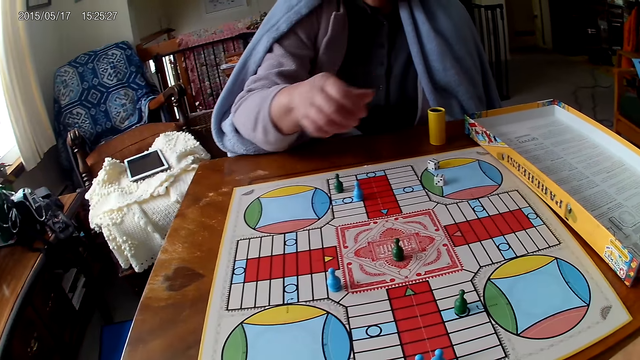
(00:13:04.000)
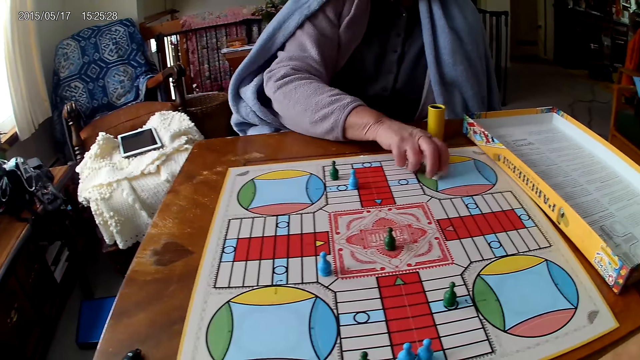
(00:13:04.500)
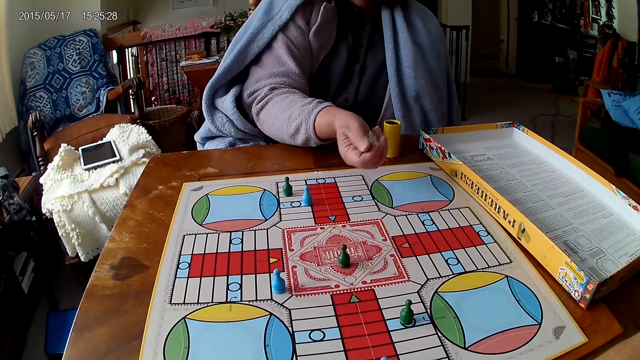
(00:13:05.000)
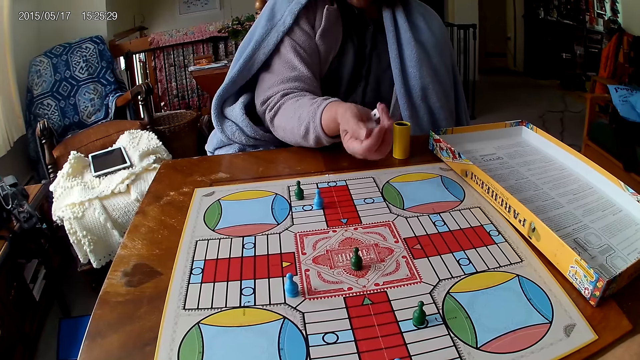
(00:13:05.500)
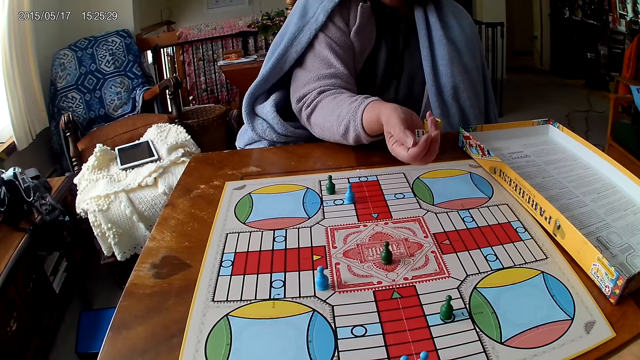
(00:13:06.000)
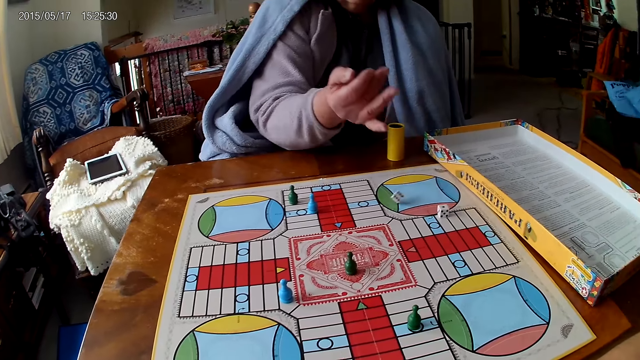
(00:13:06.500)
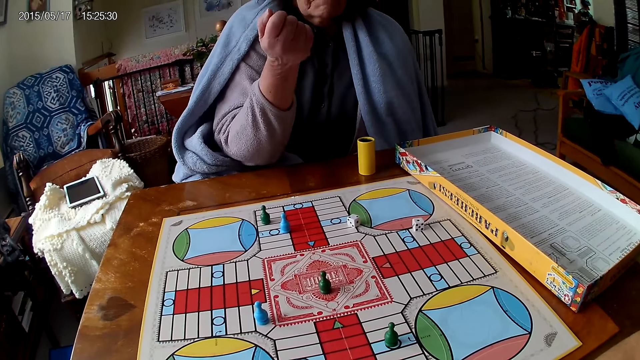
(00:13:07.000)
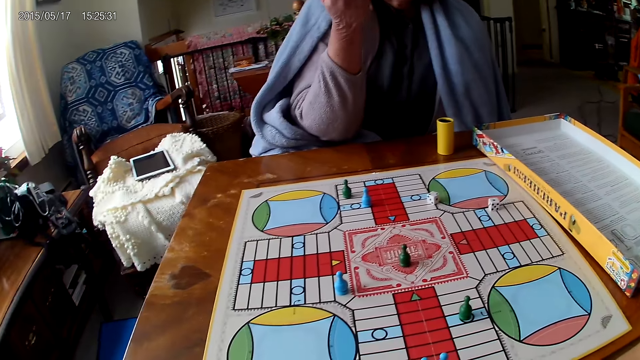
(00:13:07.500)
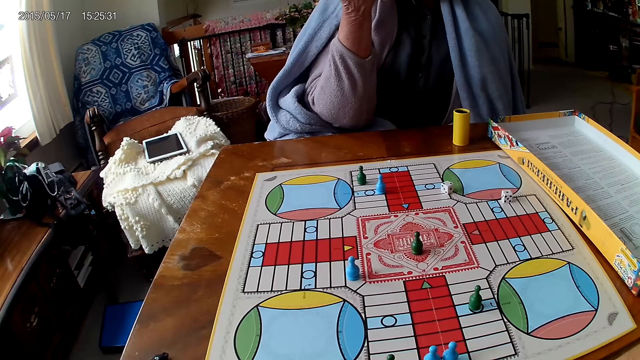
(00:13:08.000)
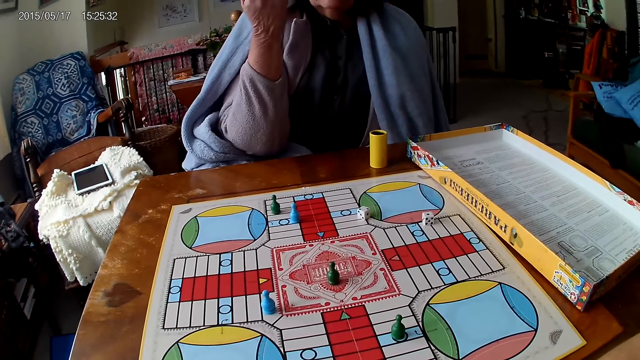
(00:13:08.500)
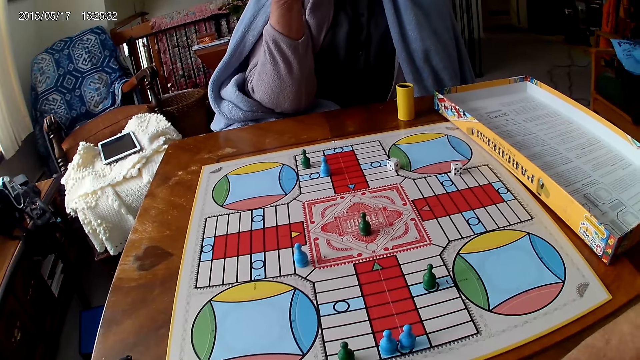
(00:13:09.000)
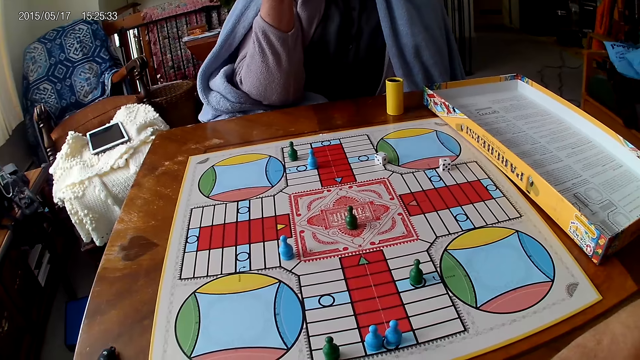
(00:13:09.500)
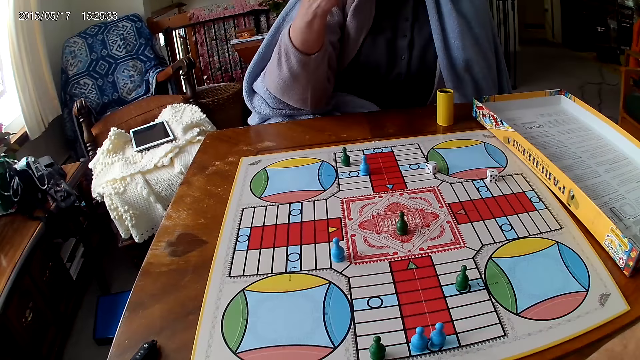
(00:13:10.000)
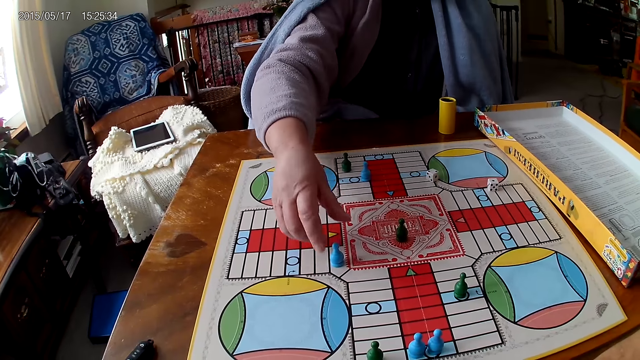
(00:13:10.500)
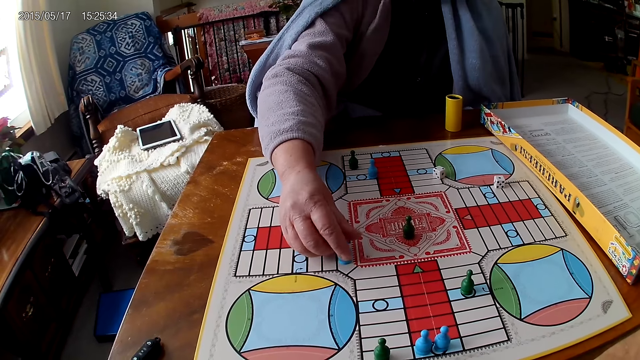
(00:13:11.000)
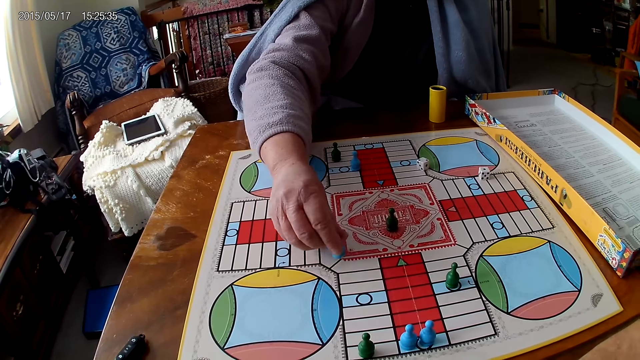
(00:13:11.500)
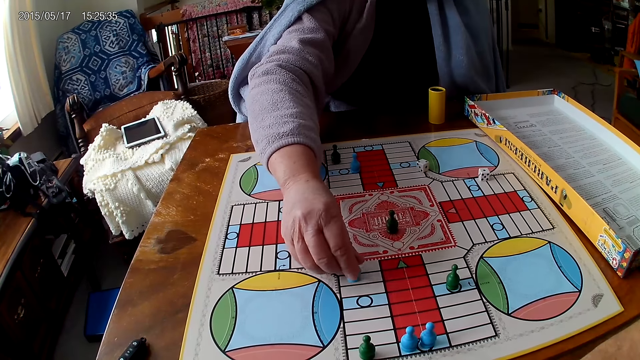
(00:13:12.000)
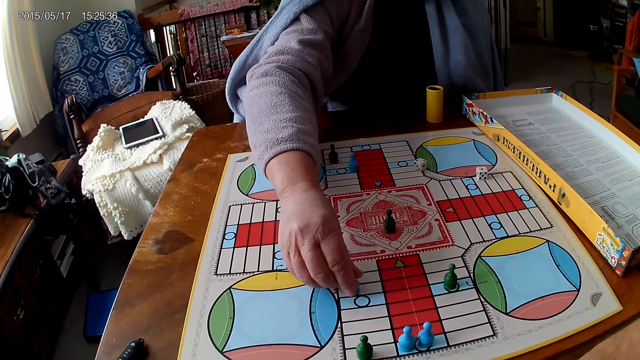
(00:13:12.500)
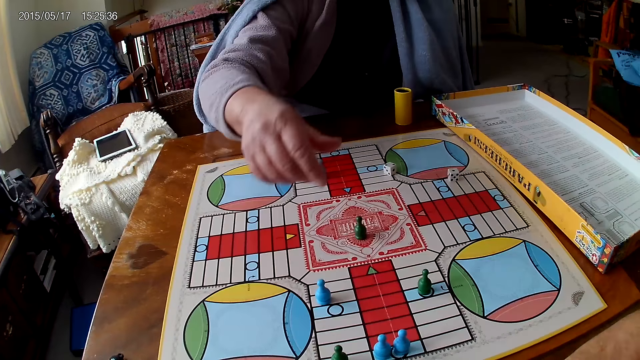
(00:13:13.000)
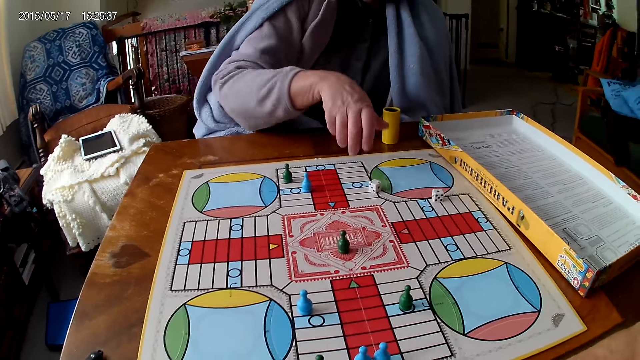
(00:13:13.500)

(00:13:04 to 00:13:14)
A woman picks up her dice from the Ludo board with her right hand. She shakes the dice in her right hand. She drops the dice on the Ludo board. She picks up the dice. She moves a piece on the Ludo board with her right hand.

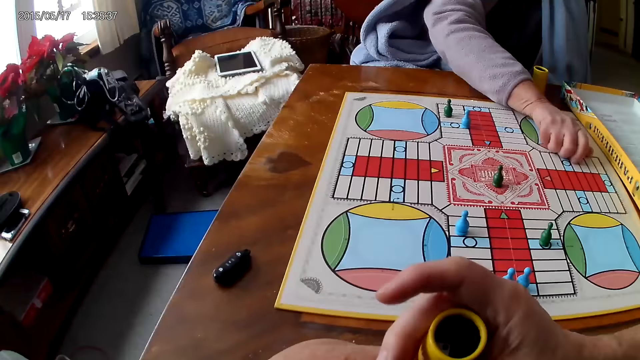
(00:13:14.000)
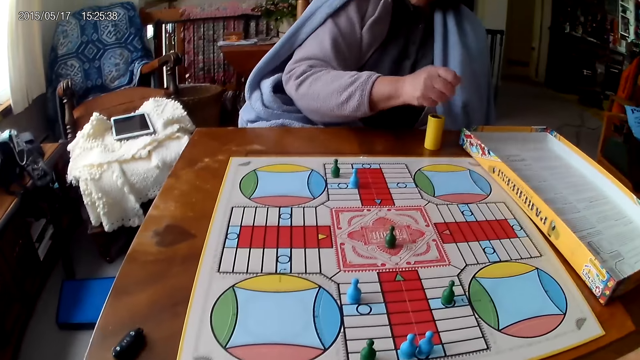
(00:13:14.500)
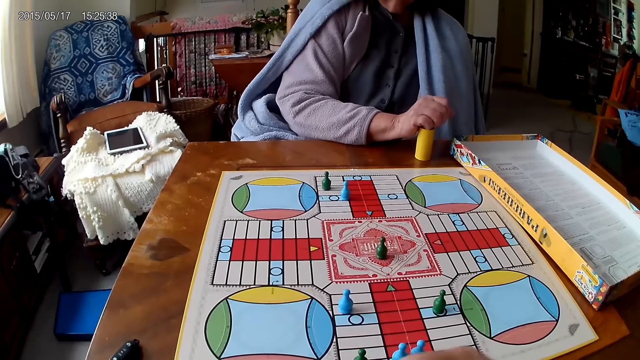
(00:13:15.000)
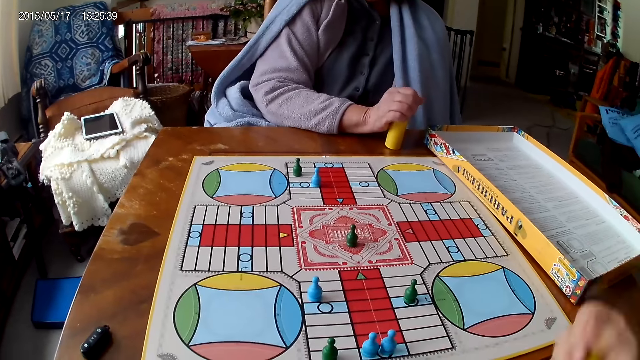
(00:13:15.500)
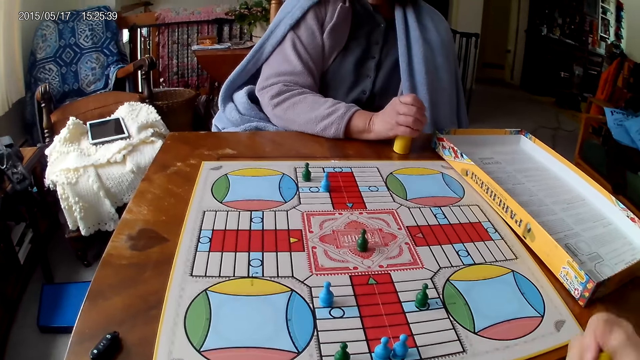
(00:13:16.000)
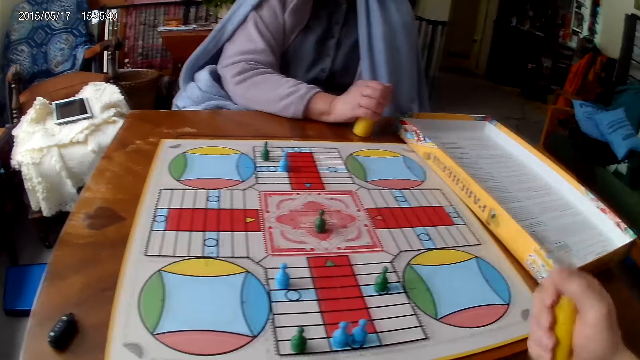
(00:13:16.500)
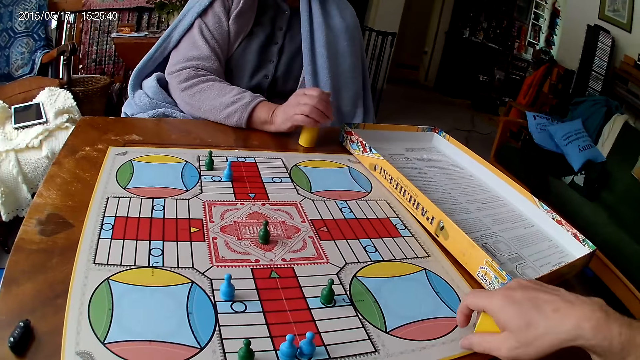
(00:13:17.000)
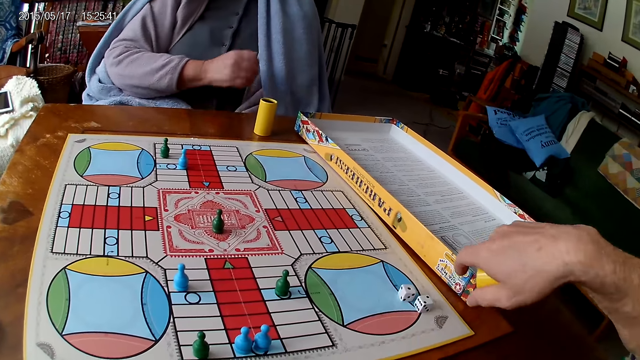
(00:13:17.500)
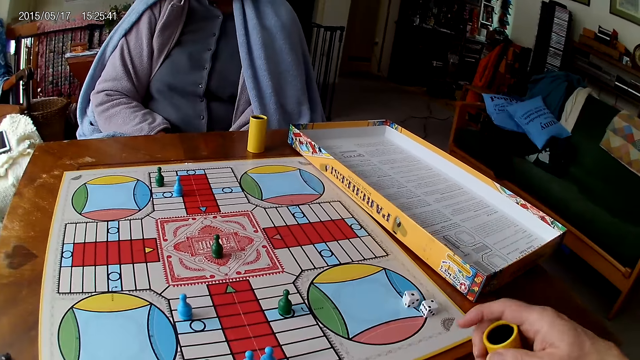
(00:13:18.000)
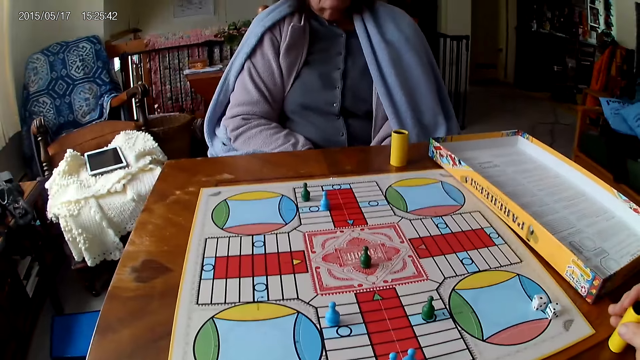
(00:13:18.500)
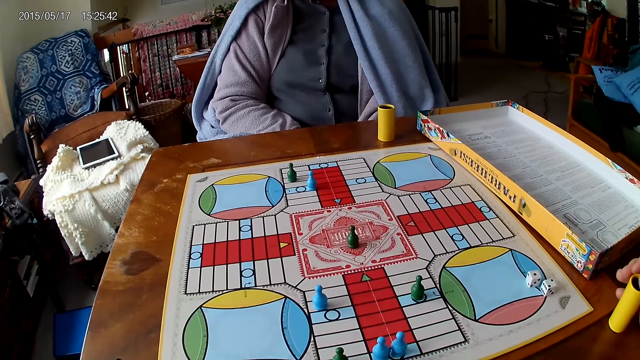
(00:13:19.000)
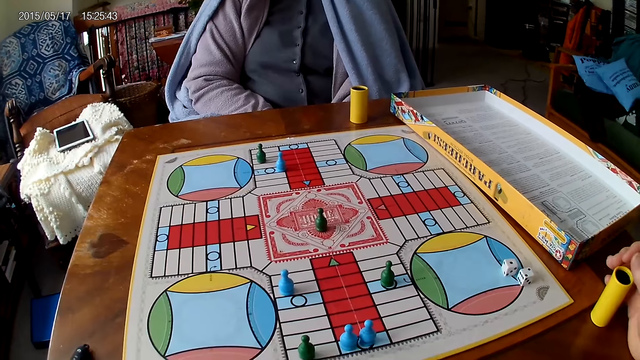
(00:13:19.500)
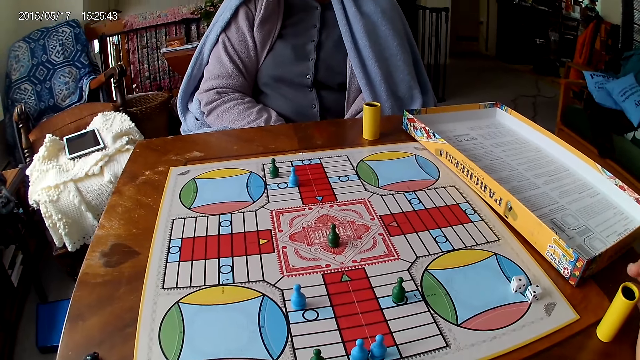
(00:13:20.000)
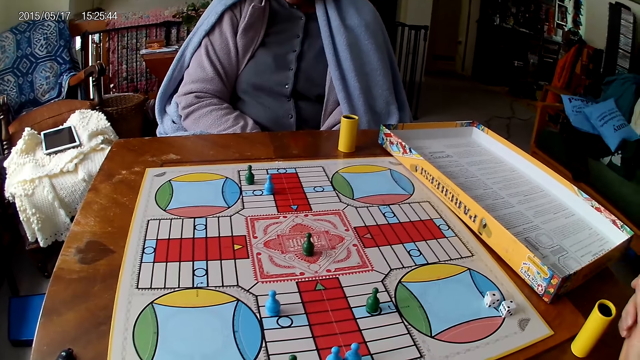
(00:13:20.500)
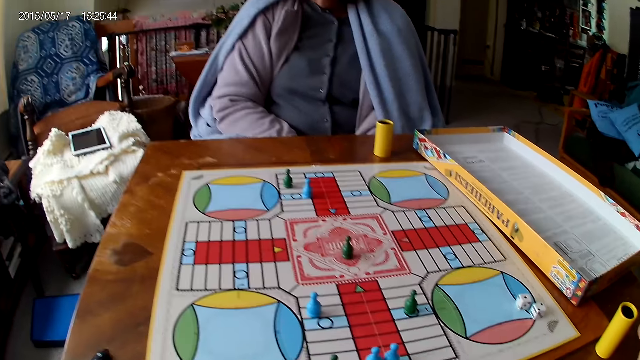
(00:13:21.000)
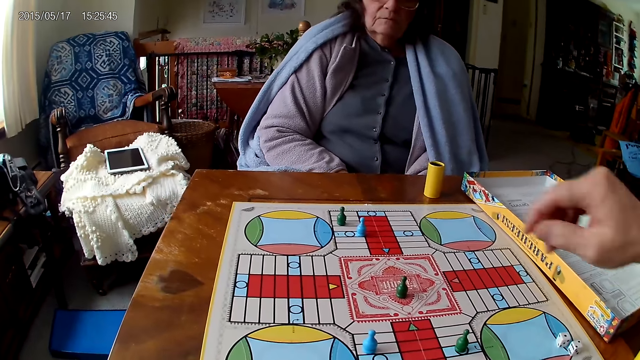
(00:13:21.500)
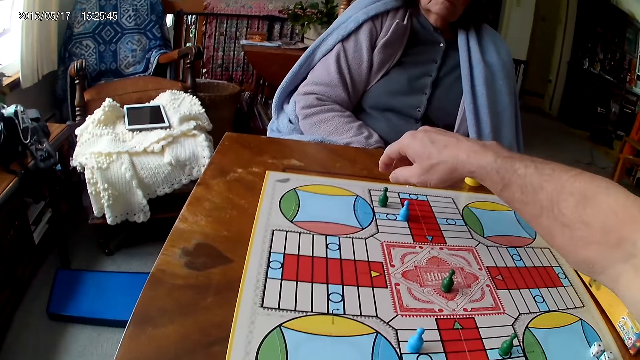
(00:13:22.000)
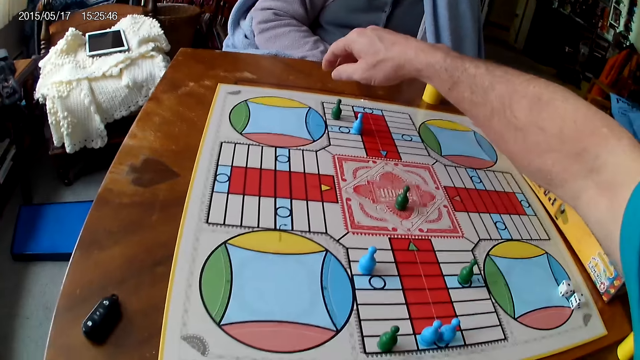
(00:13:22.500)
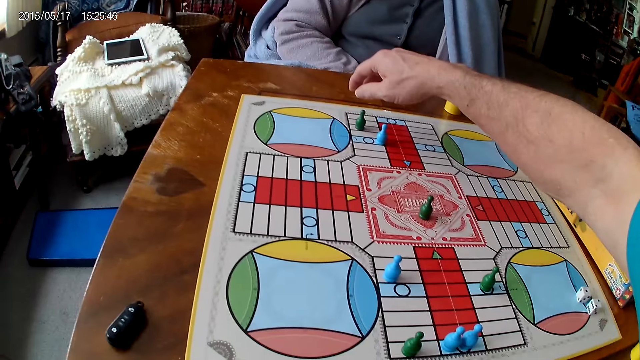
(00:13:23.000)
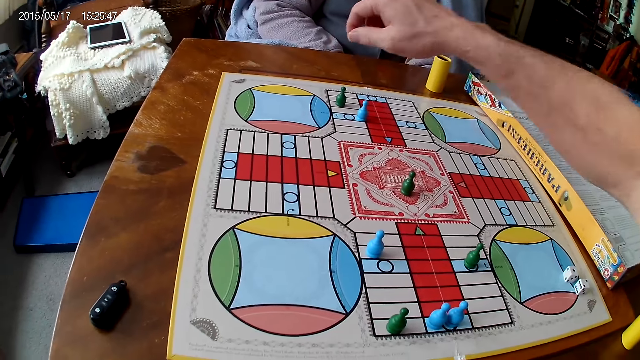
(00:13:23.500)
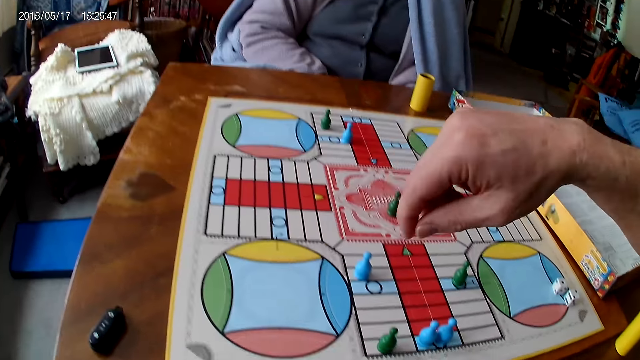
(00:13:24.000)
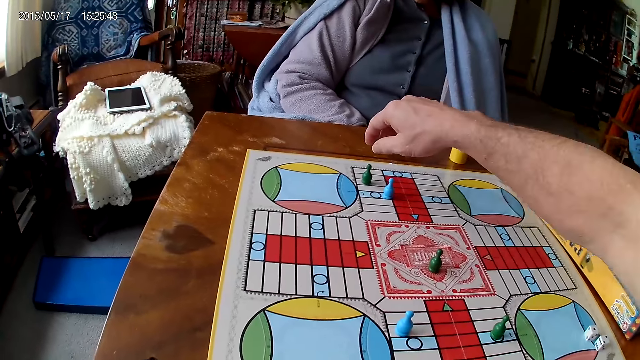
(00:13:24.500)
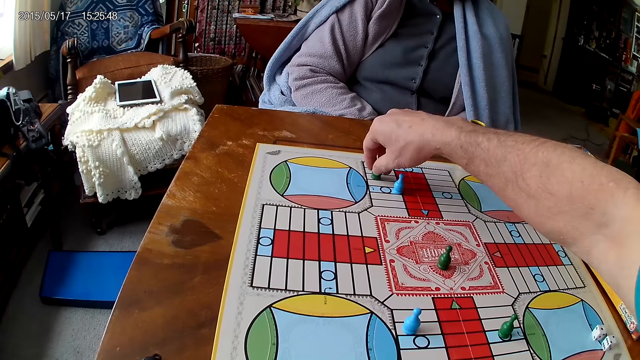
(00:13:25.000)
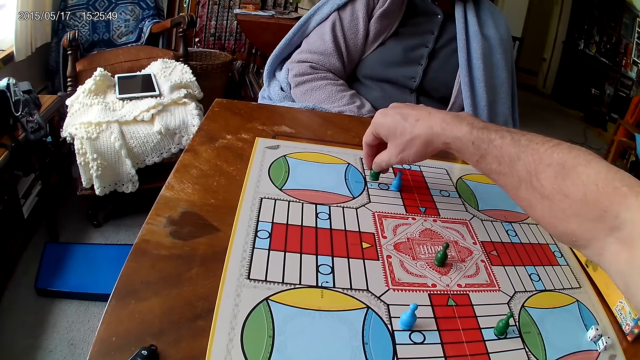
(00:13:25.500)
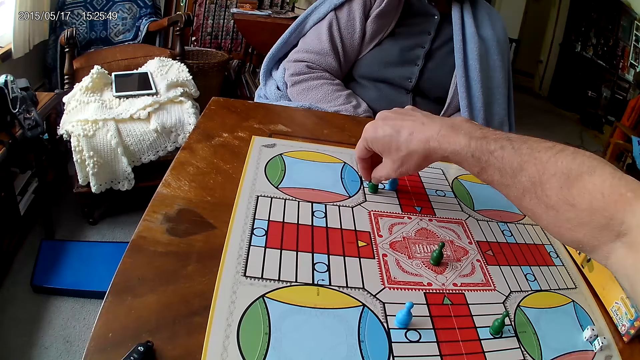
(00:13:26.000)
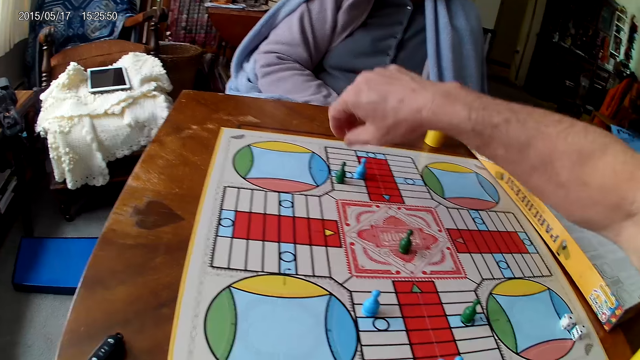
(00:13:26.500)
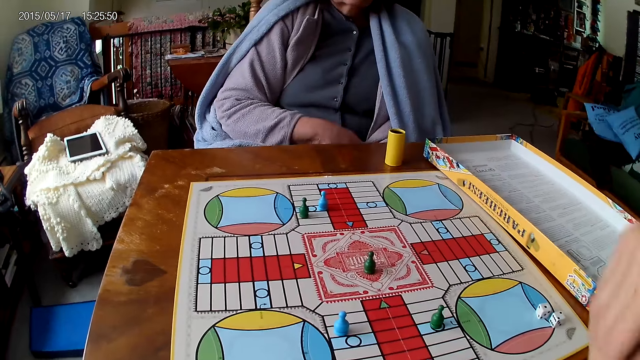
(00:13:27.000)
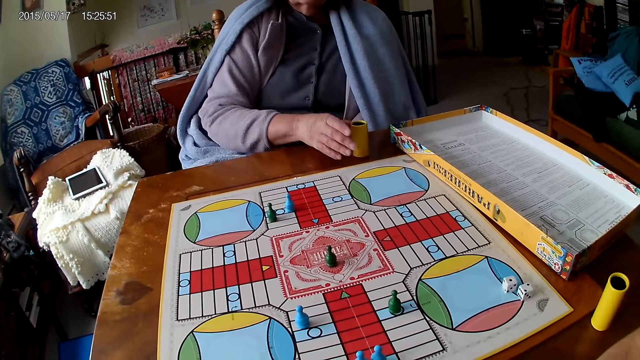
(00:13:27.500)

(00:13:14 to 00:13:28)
A woman picks up her dice from the Ludo board with her right hand. She drops the dice into her container. The camera wearer shakes his container with his right hand. He drops the dice in his container on the Ludo board. He drops his container on the table with his right hand. He picks up the dice. He moves a piece on the Ludo board with his right hand.
